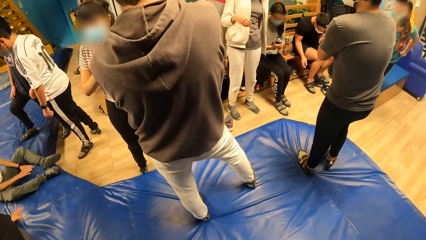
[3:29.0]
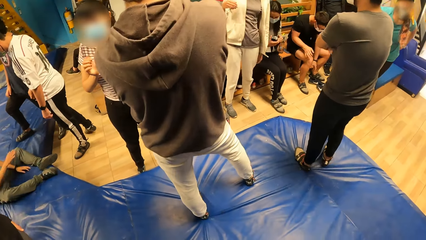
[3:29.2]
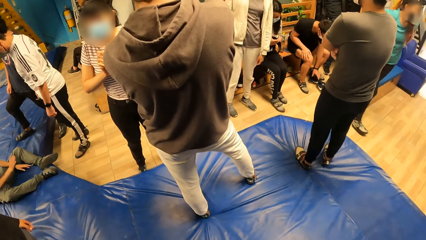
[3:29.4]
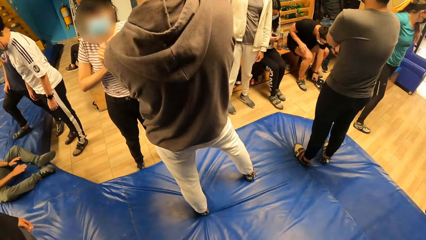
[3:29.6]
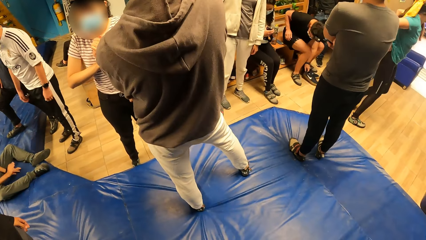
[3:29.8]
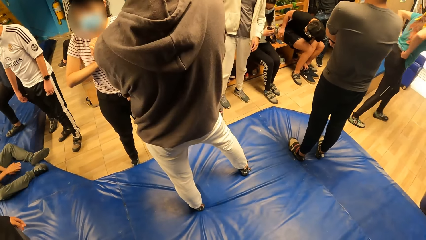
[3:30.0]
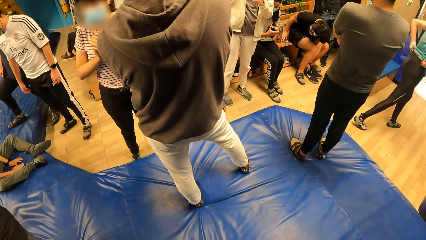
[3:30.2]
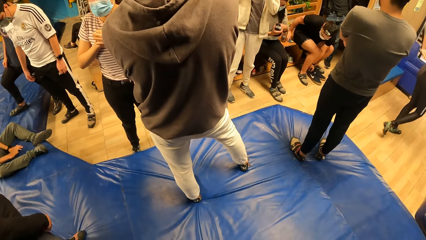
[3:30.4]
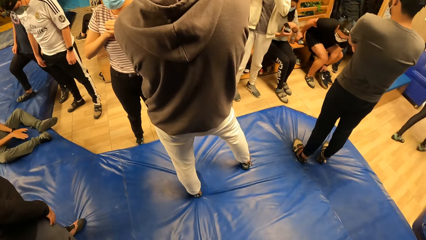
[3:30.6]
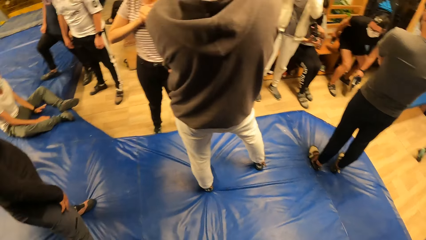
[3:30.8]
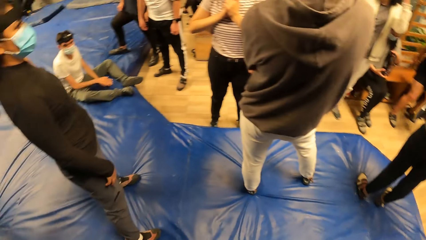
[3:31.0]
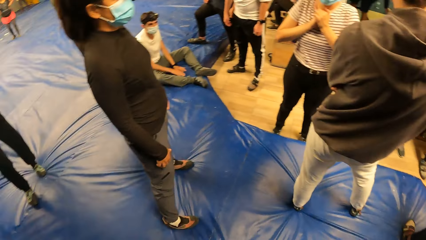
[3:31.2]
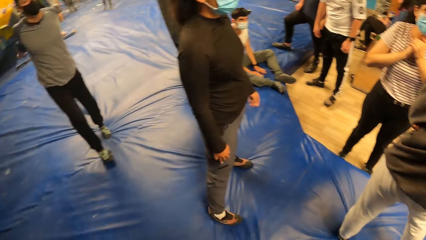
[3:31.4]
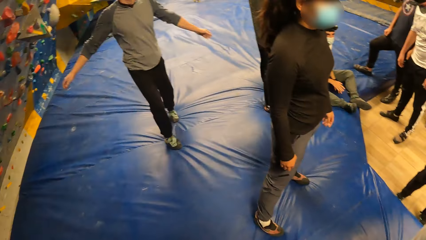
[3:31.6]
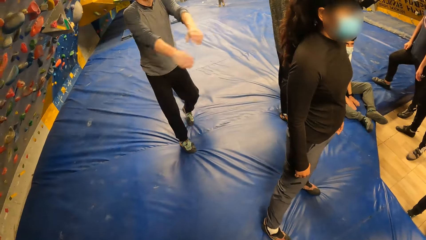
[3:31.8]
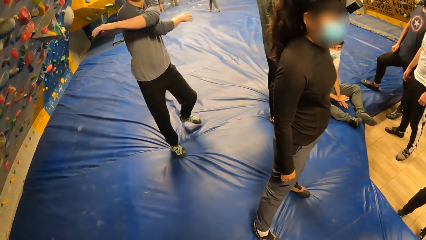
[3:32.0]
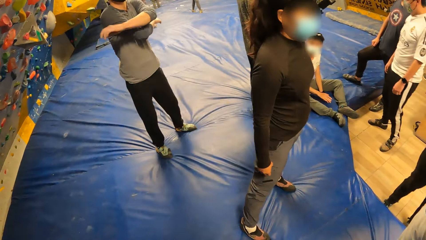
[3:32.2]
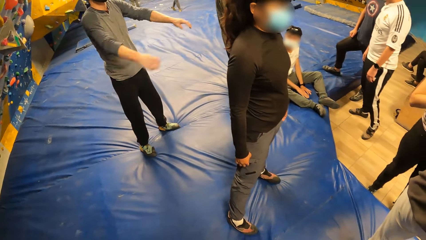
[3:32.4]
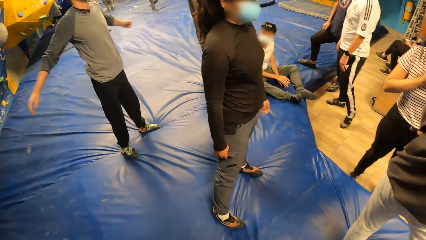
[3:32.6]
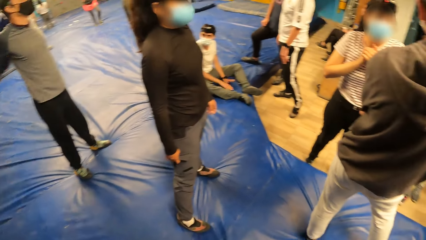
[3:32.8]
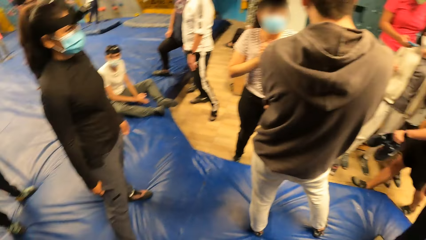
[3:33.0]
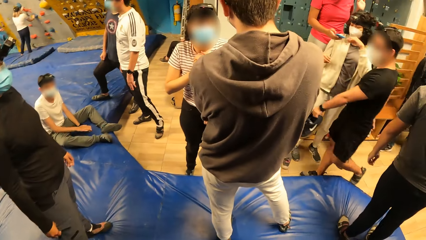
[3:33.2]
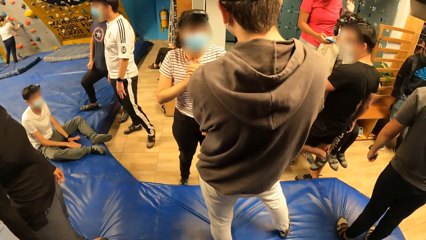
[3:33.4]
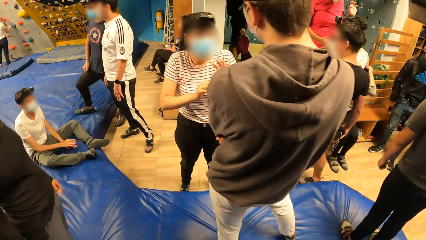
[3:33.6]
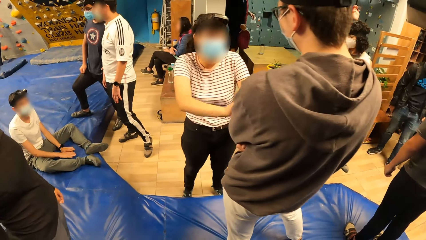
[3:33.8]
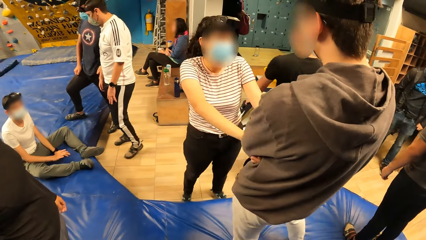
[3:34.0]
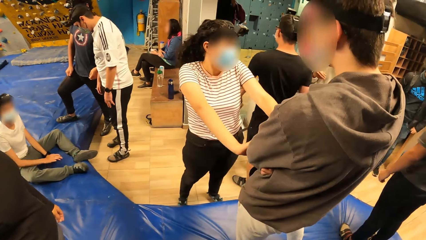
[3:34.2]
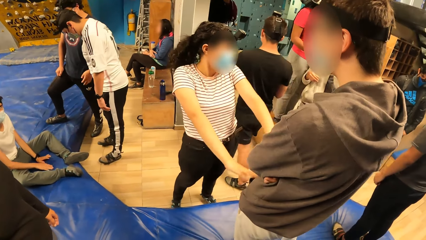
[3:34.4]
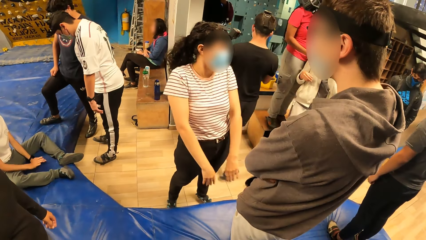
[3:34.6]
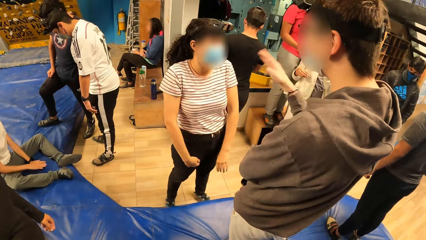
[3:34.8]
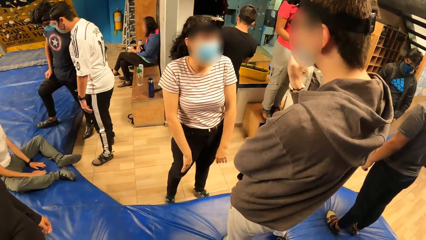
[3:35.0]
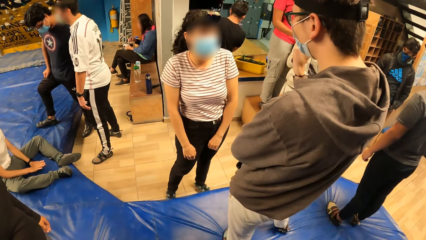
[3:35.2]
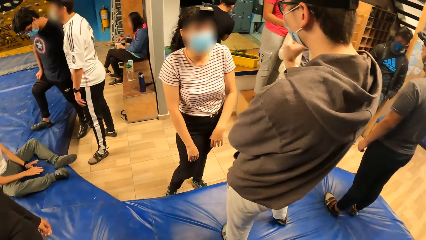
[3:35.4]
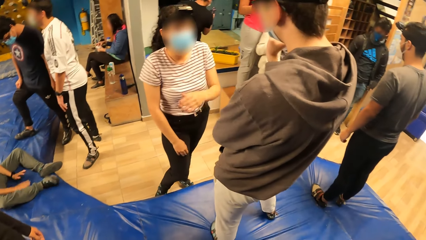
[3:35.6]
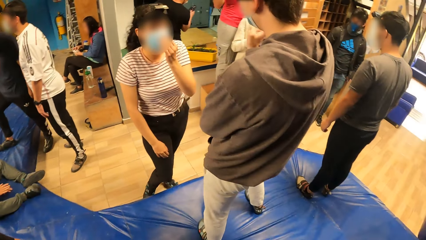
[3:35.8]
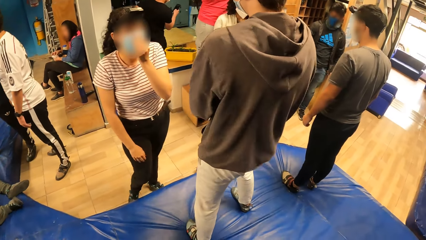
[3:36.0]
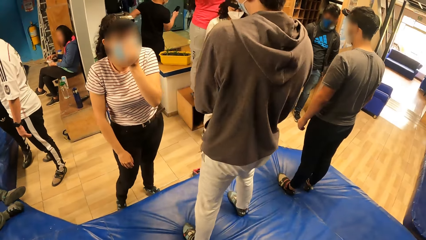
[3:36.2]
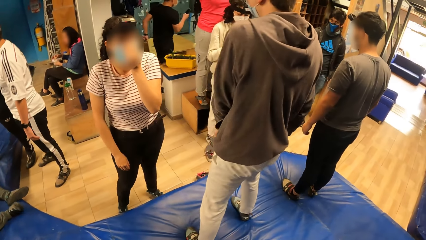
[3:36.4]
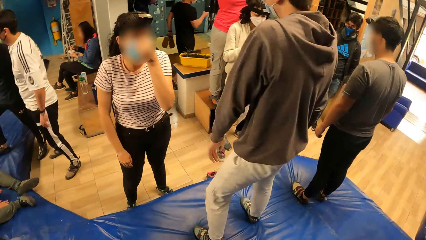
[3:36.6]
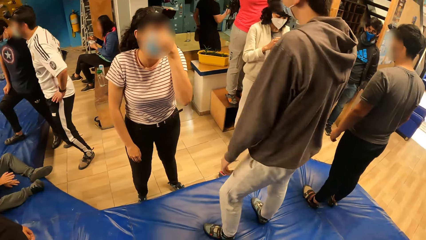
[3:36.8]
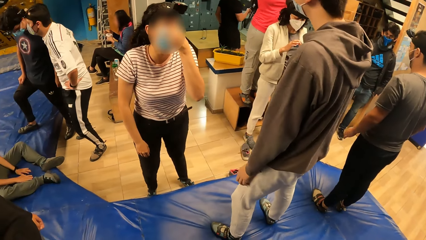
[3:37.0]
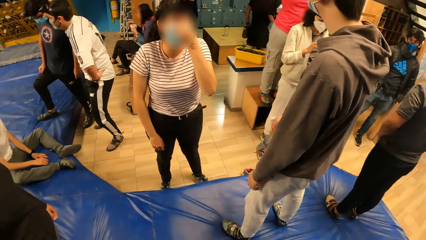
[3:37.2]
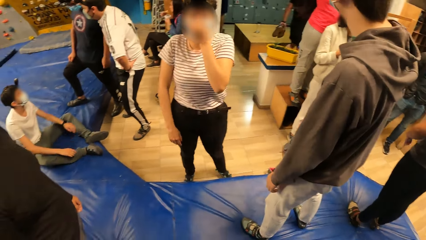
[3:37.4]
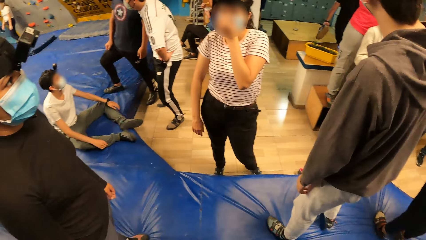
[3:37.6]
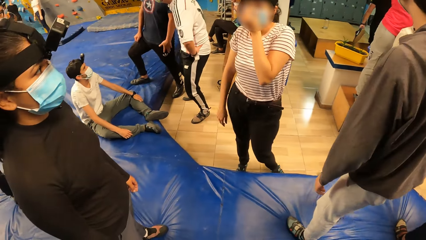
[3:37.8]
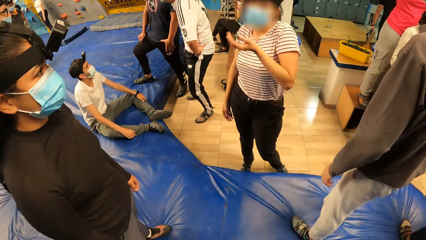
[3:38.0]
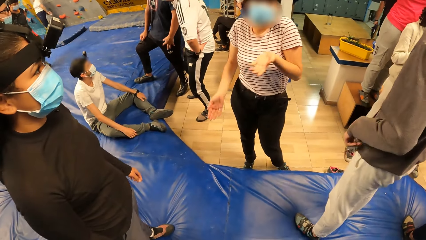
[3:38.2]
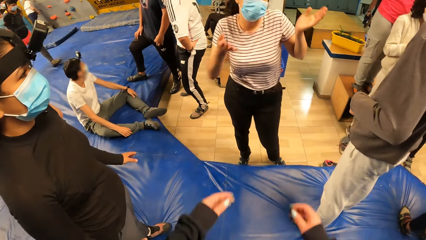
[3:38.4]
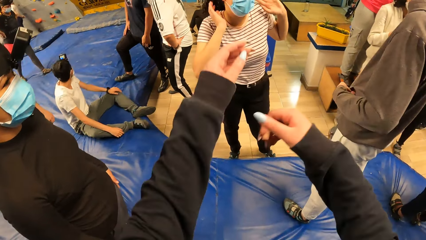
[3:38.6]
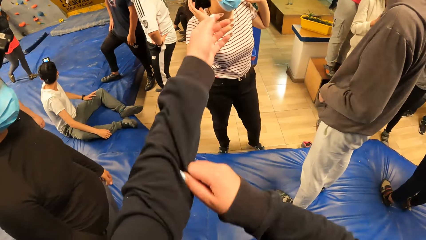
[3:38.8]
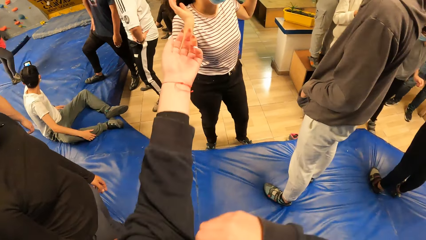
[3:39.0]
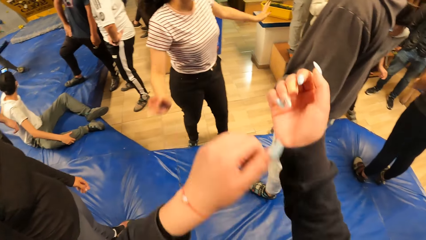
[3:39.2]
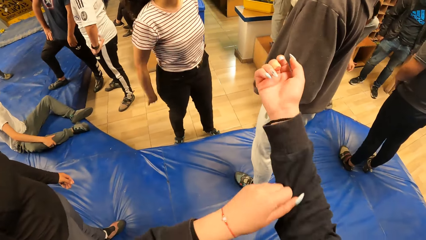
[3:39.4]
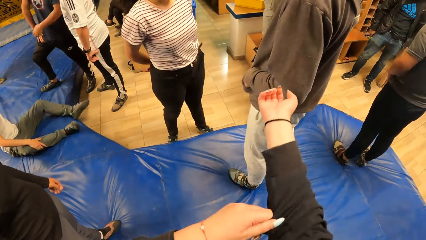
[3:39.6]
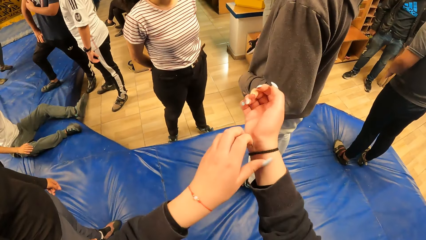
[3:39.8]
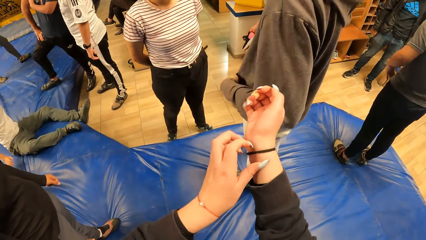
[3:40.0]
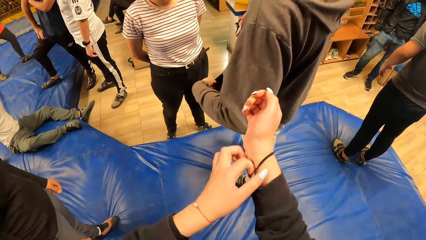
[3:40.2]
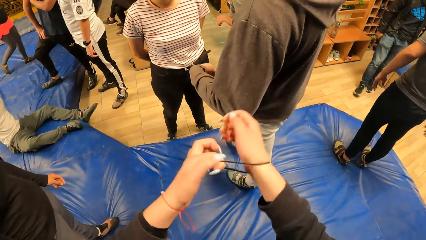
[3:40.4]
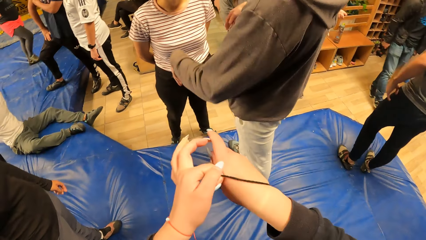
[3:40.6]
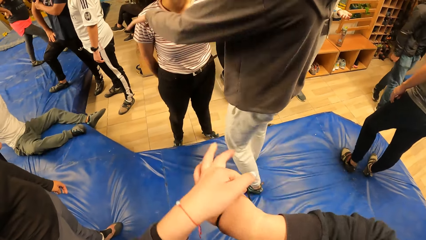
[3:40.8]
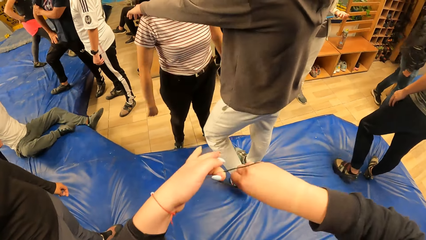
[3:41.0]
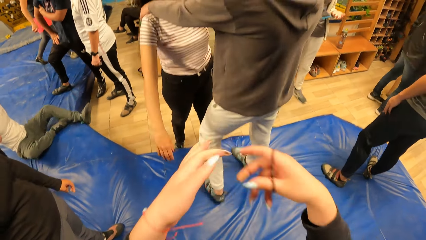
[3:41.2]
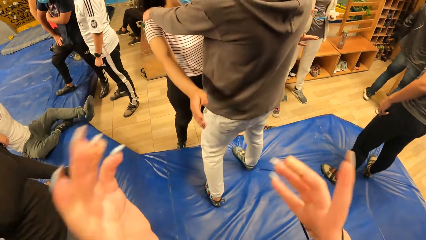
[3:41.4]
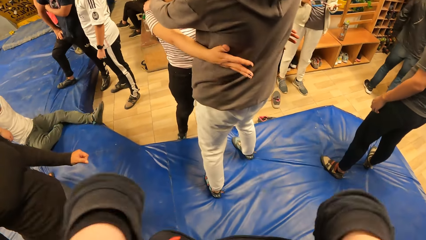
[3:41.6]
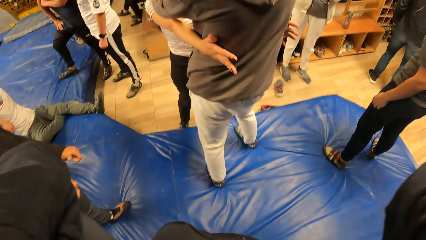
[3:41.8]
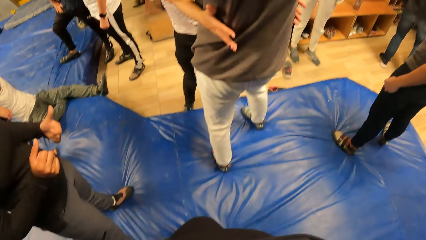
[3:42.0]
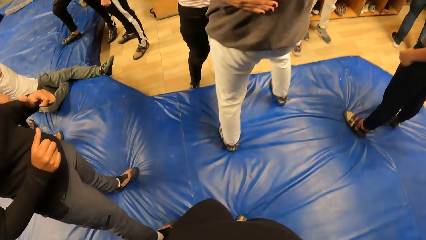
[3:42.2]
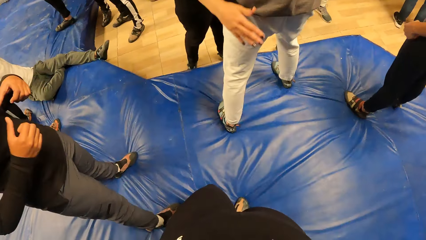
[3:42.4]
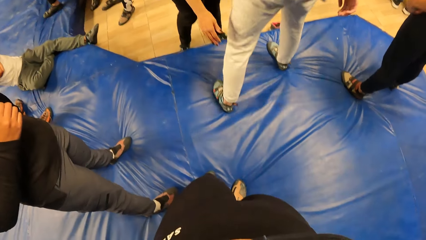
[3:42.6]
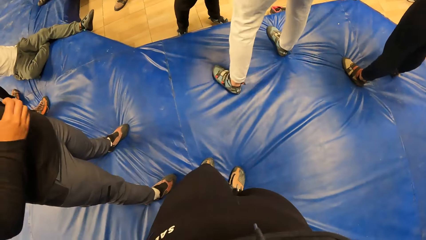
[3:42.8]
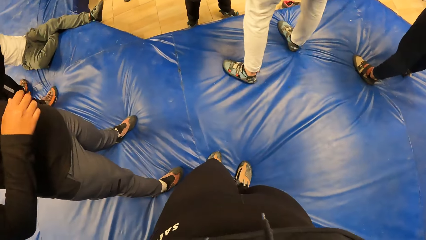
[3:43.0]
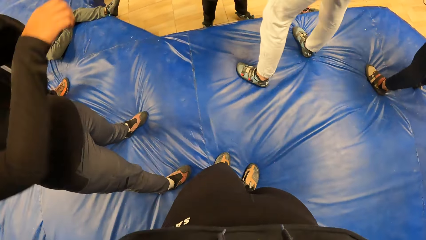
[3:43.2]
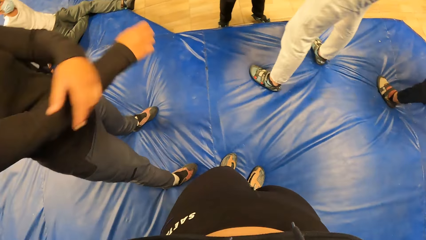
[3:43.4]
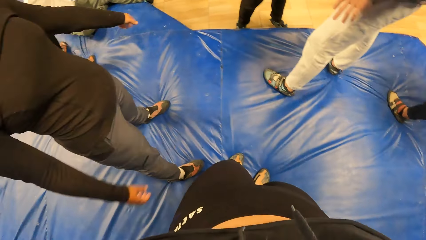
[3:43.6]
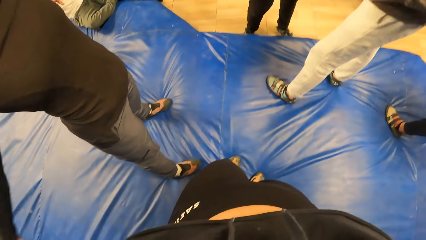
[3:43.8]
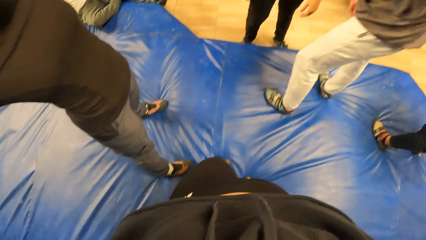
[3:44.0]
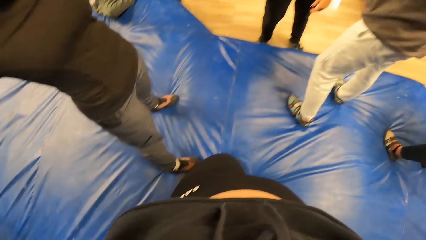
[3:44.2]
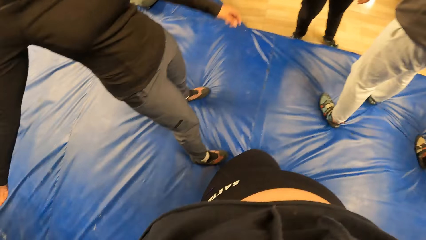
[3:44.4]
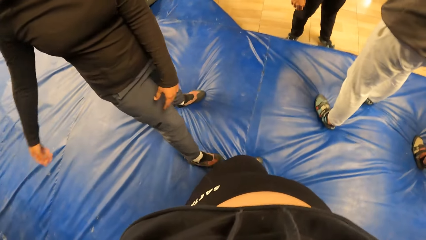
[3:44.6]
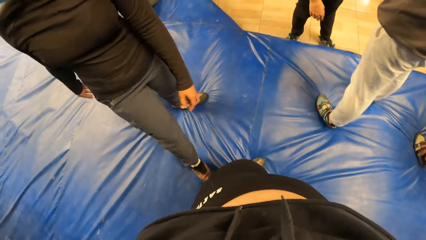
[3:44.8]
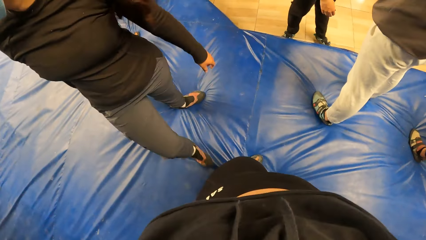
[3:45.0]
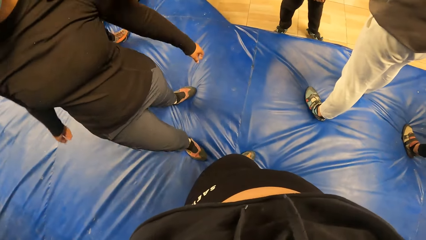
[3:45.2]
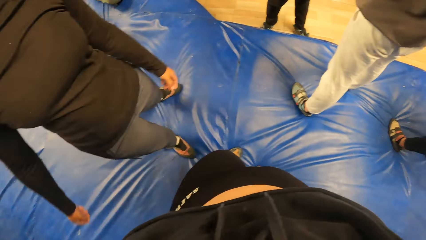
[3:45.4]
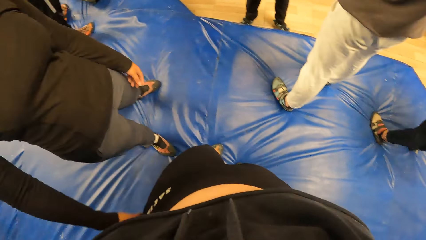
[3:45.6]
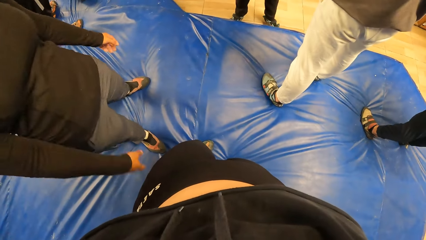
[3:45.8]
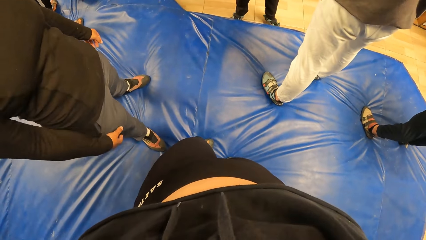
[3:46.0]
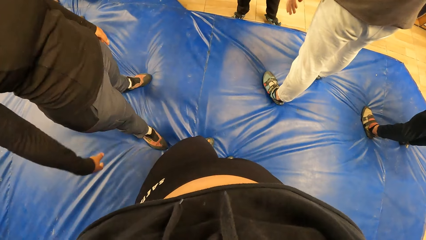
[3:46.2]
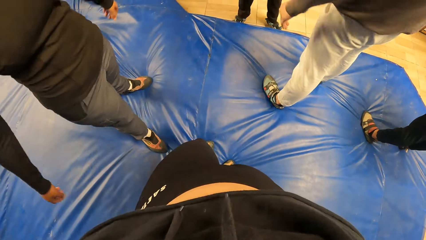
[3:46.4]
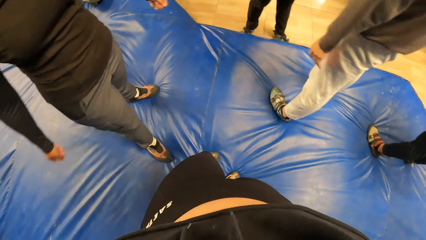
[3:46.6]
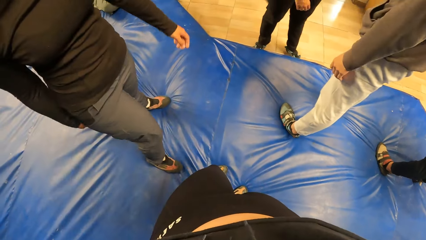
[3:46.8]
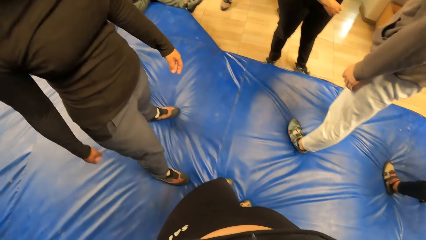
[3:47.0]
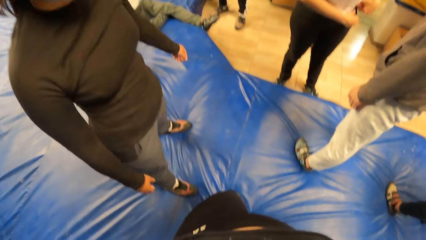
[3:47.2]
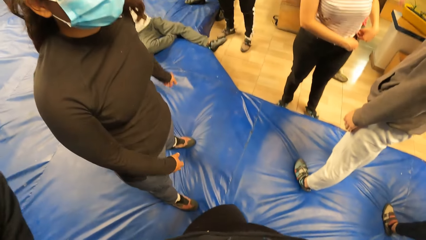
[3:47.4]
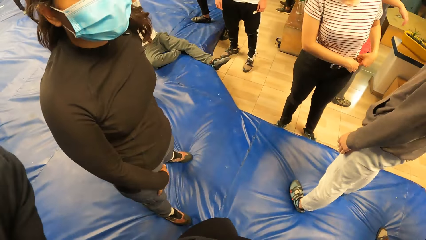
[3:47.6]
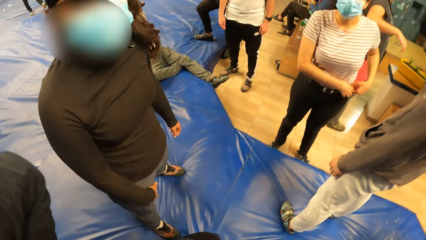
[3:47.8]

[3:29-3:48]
A man picks up the pair of sneakers from the floor with his left hand. The camera wearer looks around. She raises both hands, adjusts the left sleeve of her top with her right hand, and adjusts the right sleeve of her top with her left hand. She scratches her wrist. She removes a hair band from her right hand with her left hand. She ties her hair with the hair band in her hands.
